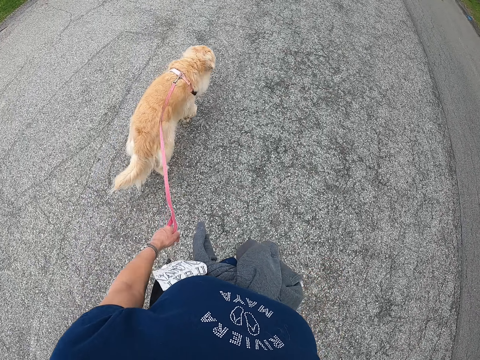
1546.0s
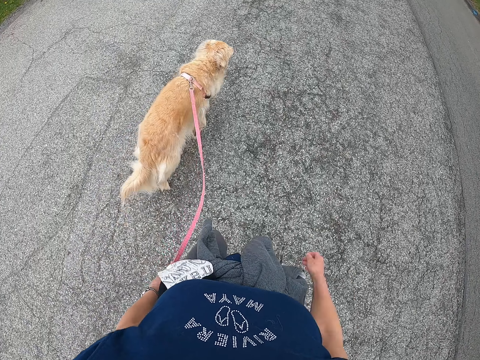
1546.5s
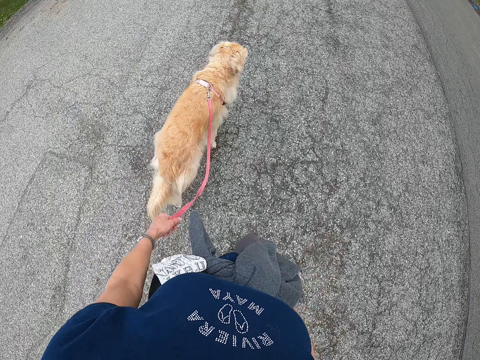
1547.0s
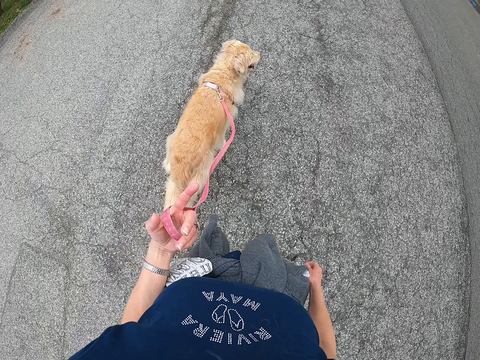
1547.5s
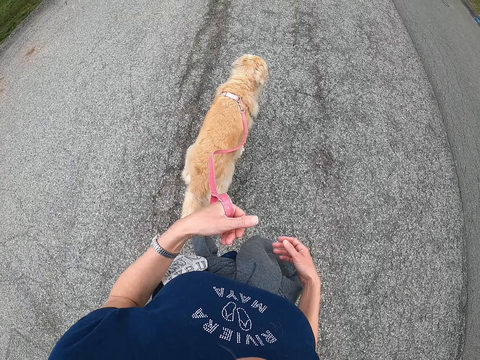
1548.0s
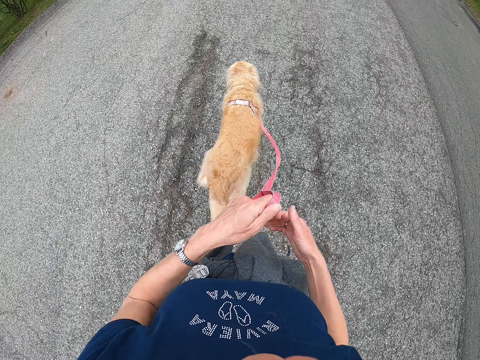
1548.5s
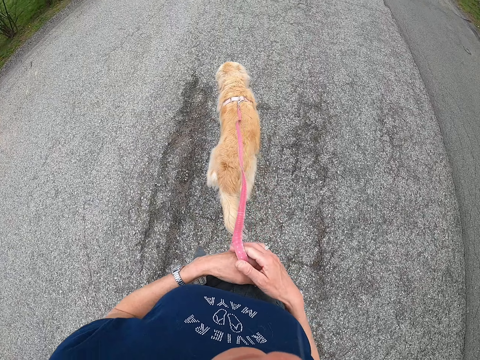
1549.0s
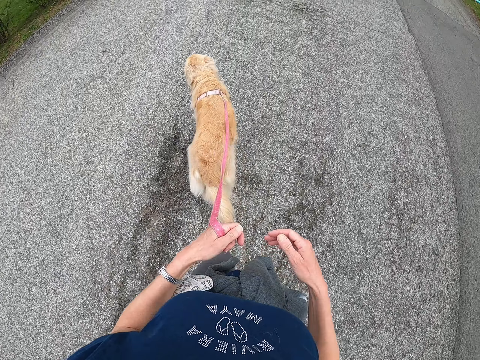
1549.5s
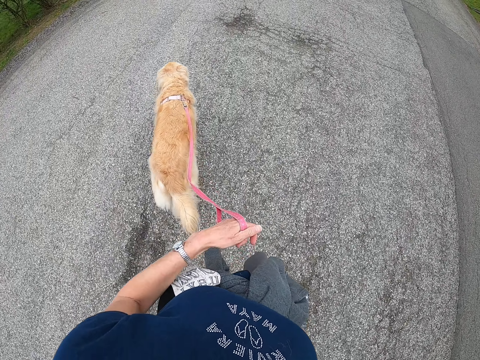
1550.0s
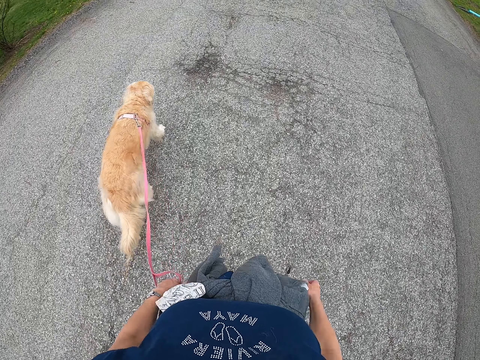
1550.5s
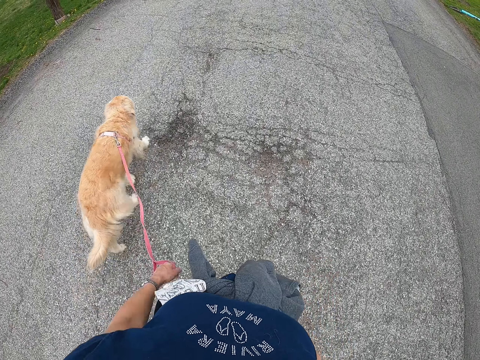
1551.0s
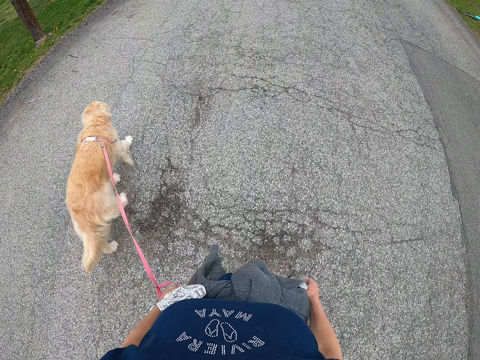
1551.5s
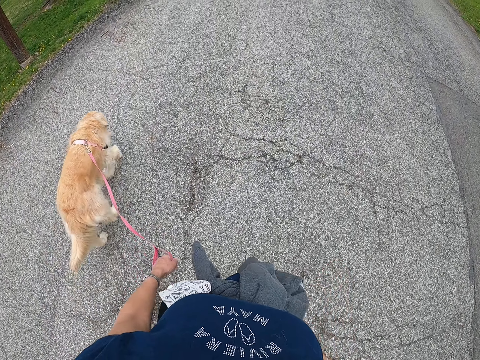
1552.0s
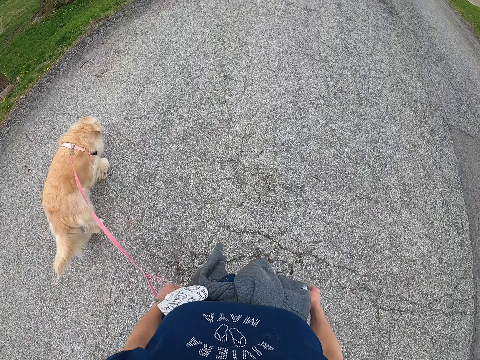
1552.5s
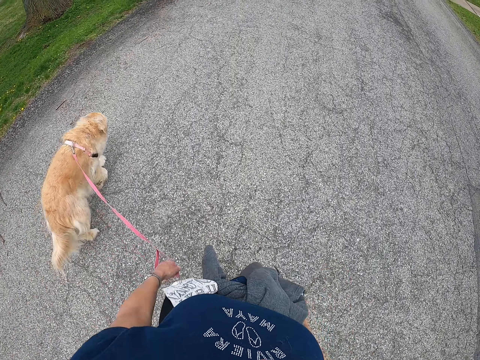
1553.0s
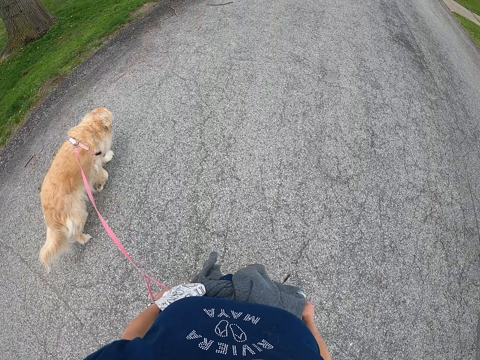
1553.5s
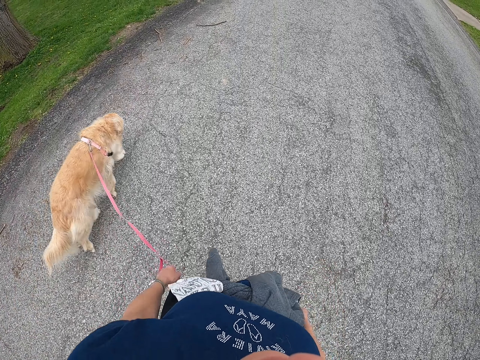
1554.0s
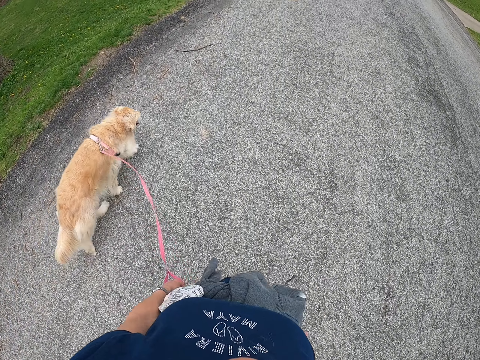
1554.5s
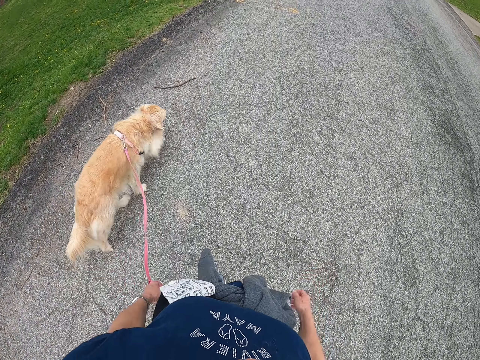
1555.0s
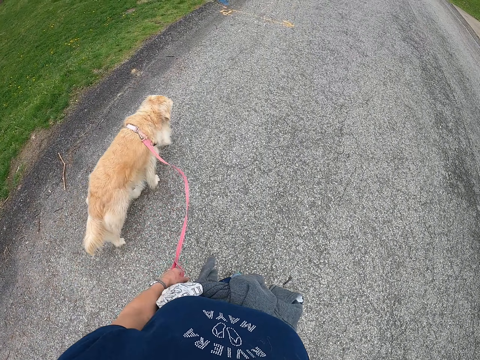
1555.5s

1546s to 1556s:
The camera wearer adjusts the dog leash with both hands. They walk the dog.

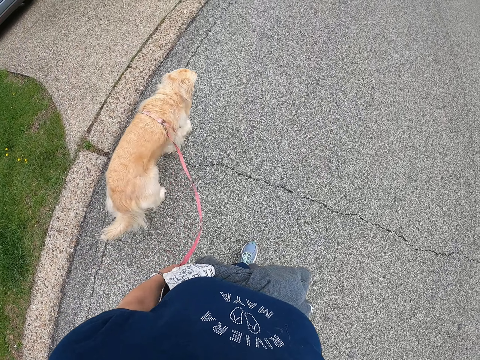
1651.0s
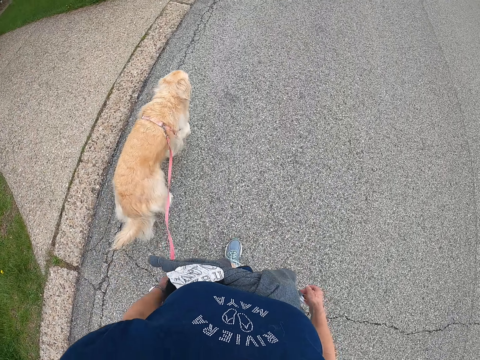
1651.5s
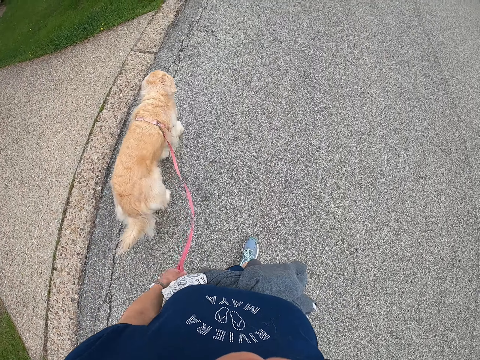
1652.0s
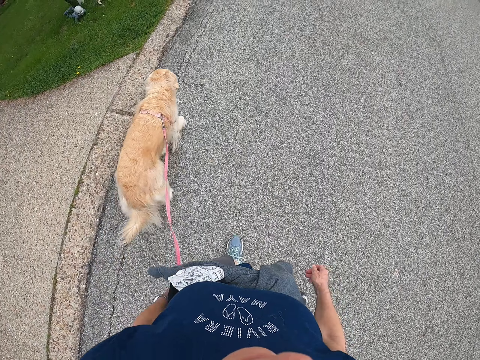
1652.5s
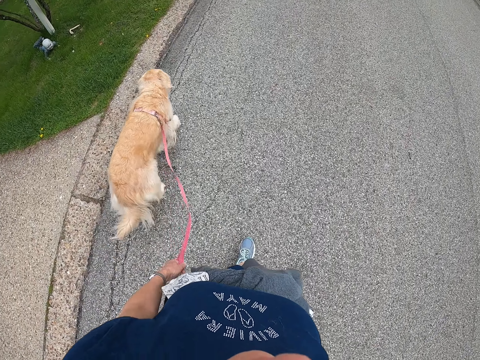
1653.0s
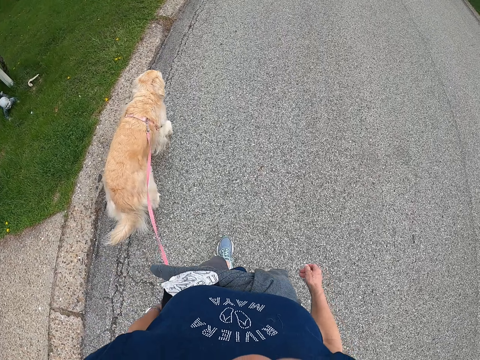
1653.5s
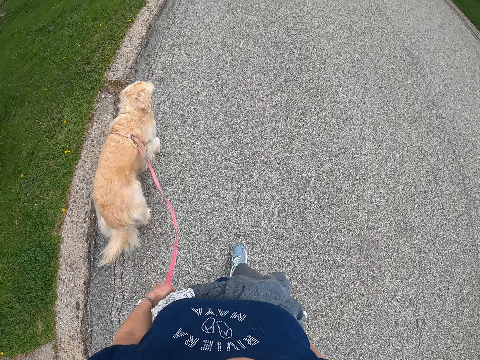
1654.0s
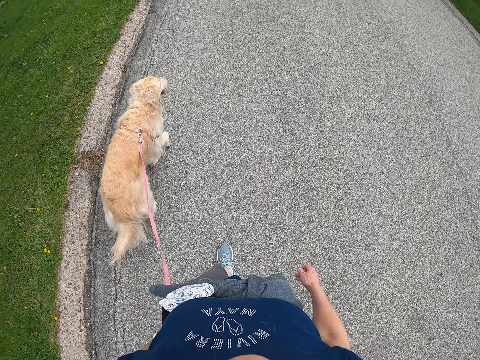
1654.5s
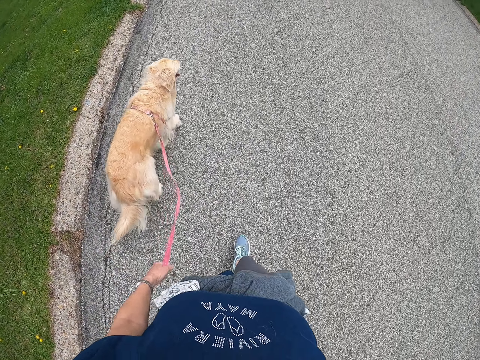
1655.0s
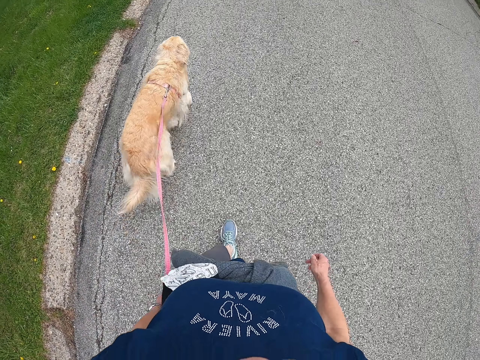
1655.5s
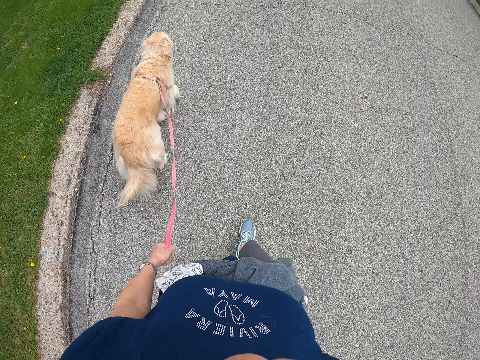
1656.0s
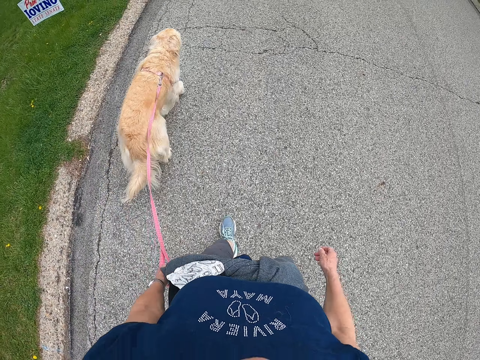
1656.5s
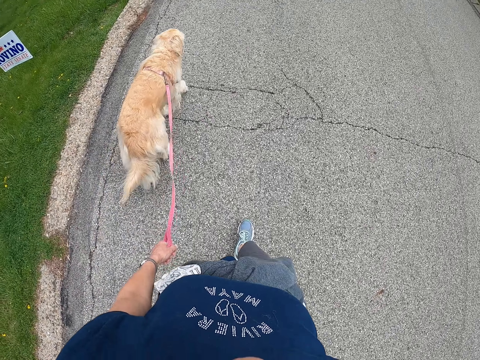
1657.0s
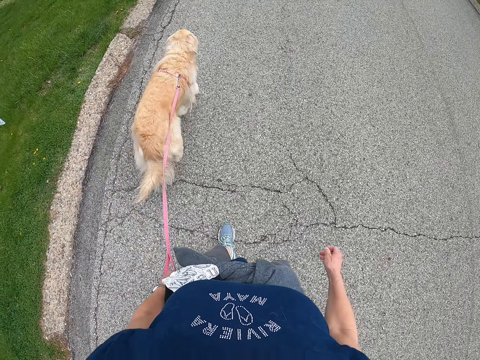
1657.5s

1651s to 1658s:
The camera wearer holds the dog's leash.

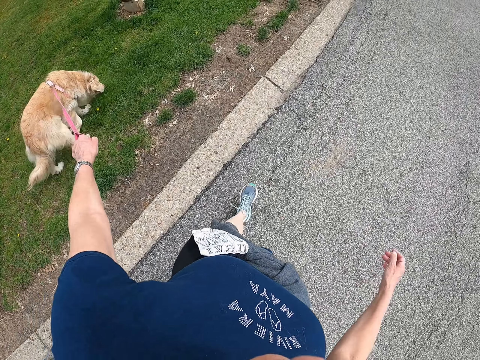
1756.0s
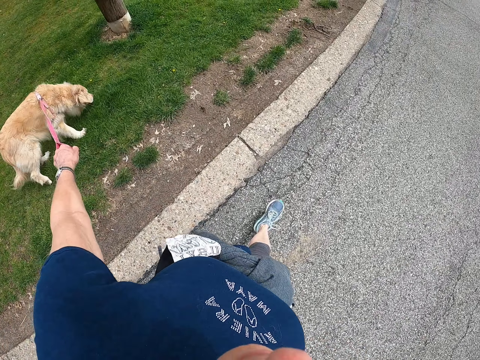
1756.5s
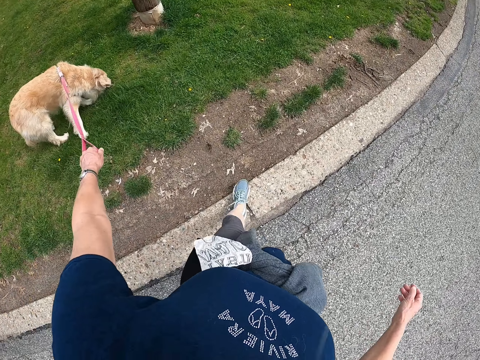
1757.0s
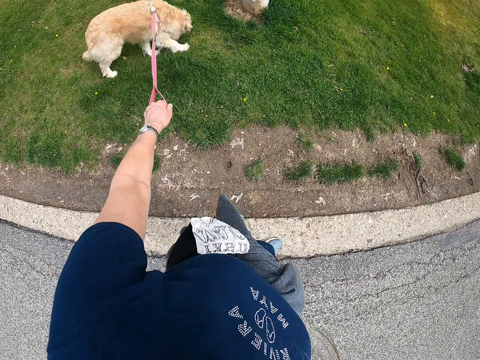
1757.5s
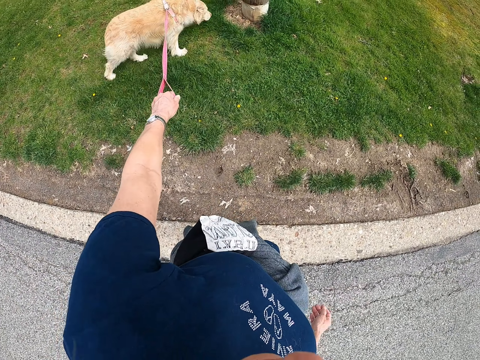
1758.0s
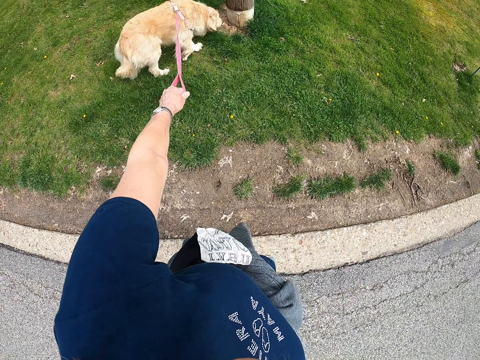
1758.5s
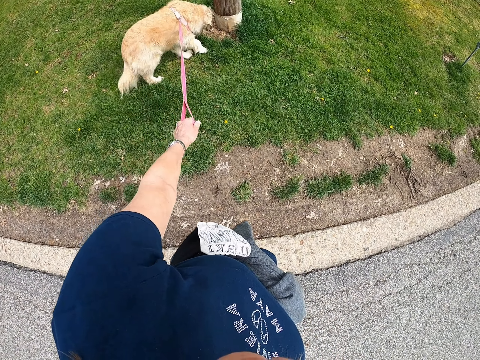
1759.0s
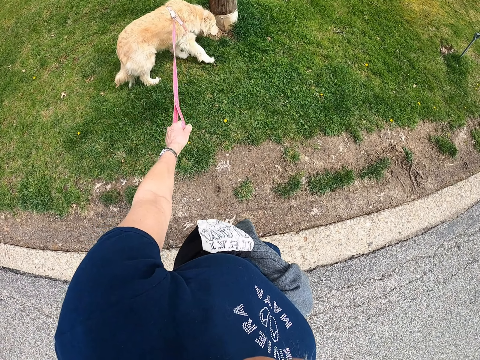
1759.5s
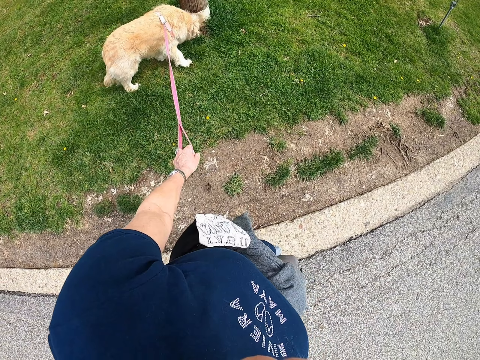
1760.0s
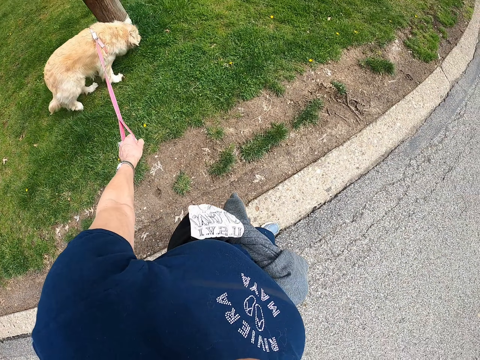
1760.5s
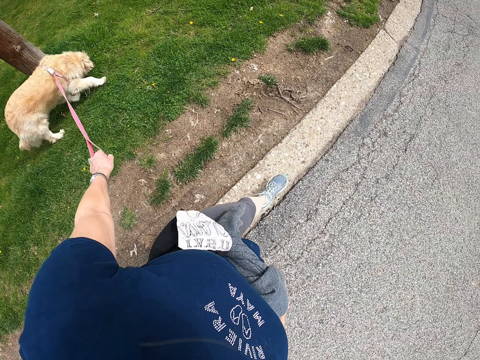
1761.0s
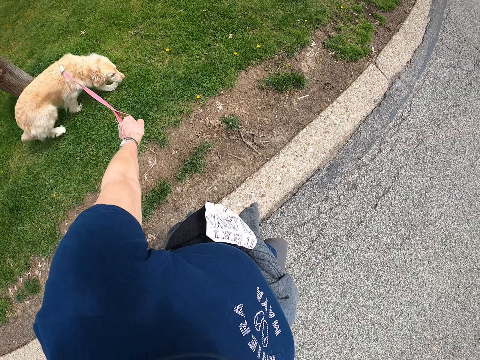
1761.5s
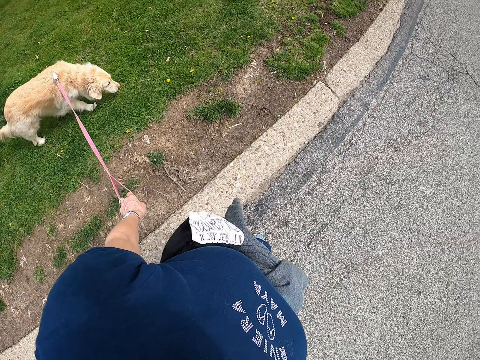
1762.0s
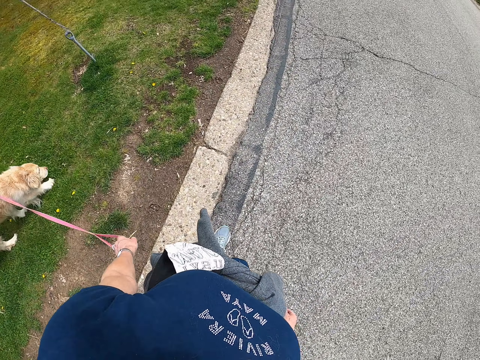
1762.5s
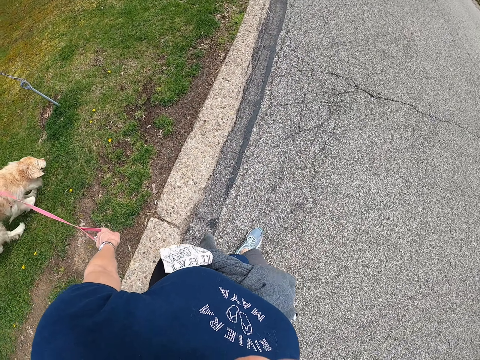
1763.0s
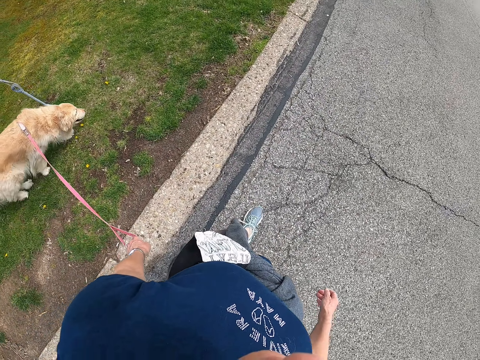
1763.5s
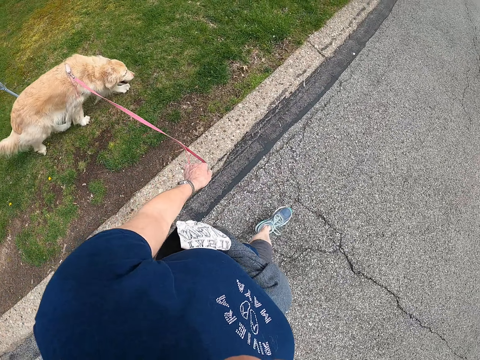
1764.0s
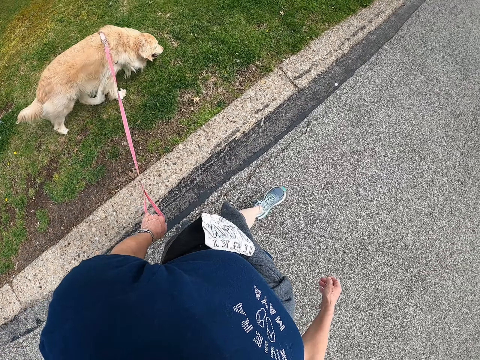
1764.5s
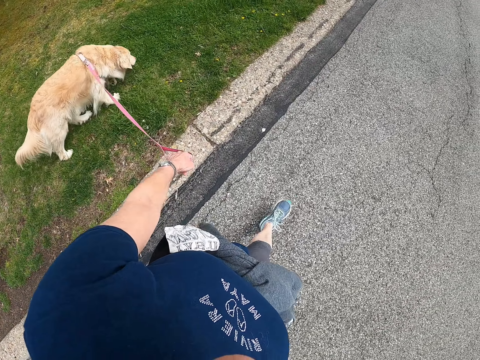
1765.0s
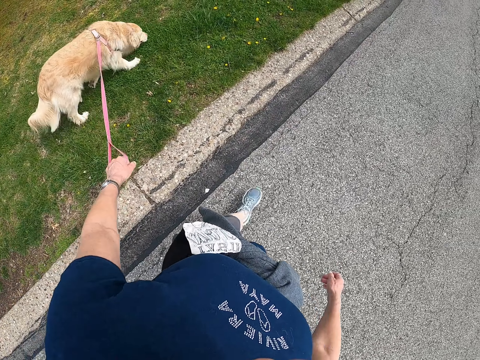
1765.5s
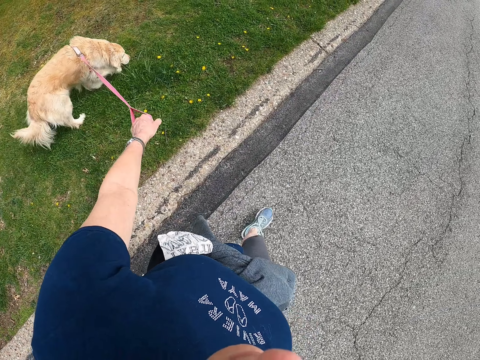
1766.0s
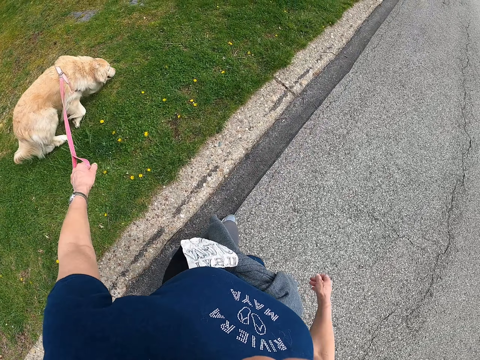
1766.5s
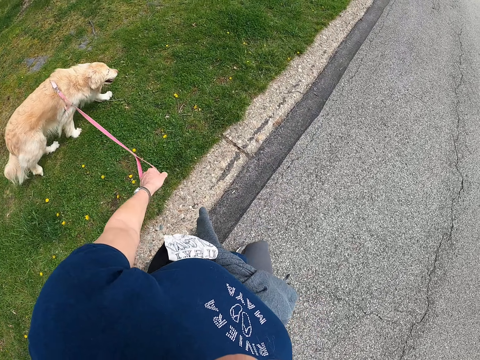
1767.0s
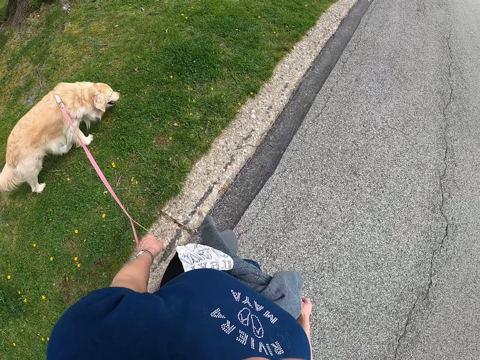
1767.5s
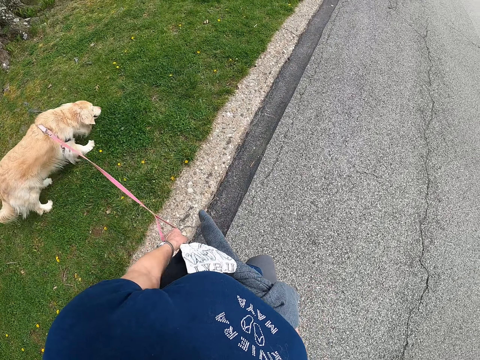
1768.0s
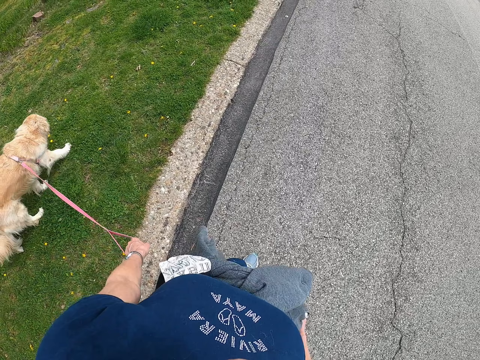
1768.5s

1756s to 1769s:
The camera wearer stops. They stare at the dog. They walk the dog. They pull the dog's leash.
